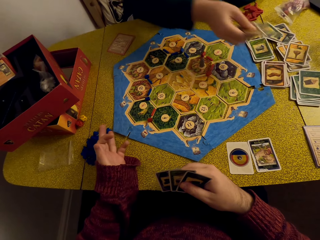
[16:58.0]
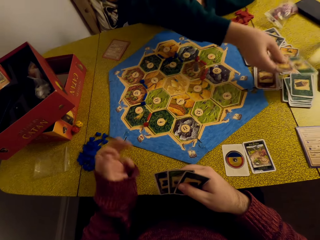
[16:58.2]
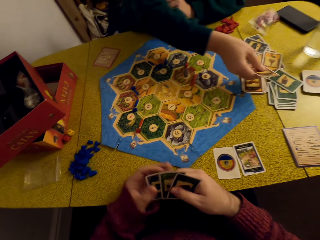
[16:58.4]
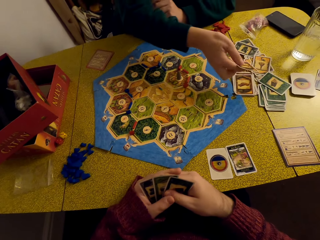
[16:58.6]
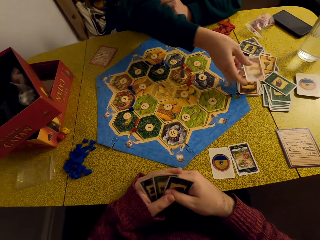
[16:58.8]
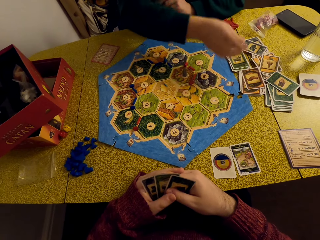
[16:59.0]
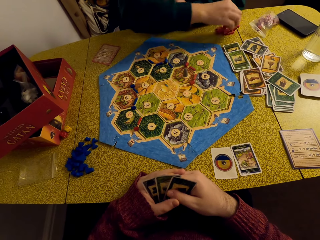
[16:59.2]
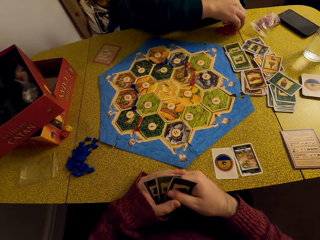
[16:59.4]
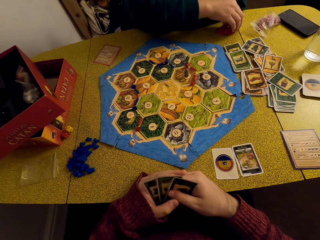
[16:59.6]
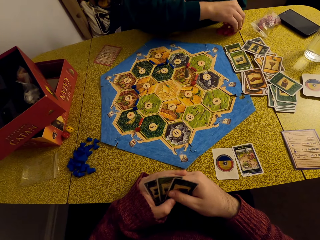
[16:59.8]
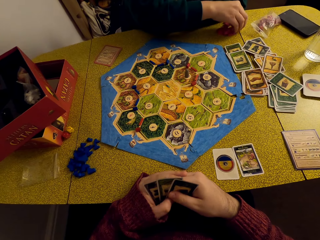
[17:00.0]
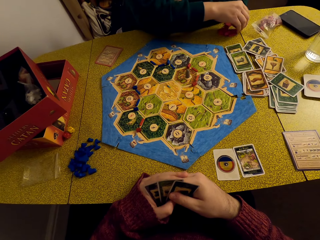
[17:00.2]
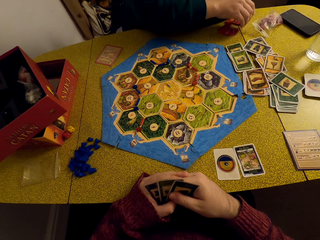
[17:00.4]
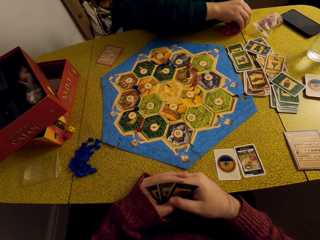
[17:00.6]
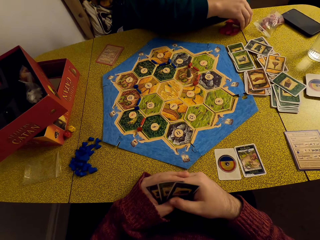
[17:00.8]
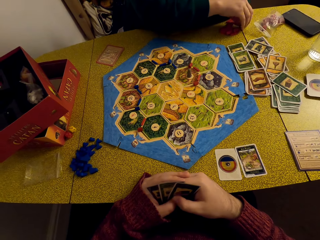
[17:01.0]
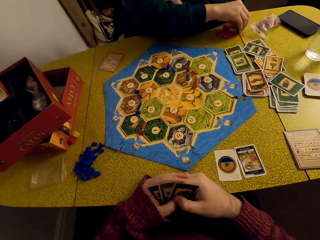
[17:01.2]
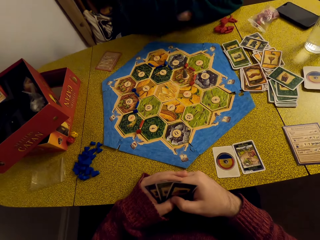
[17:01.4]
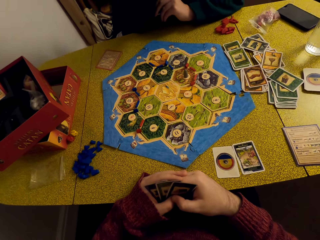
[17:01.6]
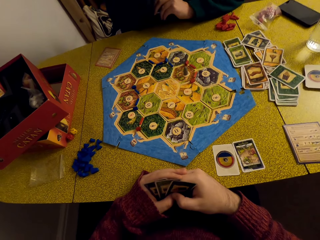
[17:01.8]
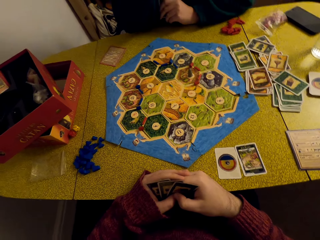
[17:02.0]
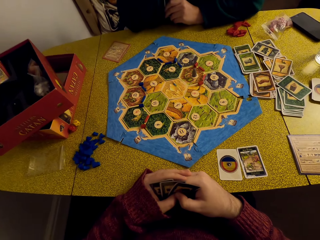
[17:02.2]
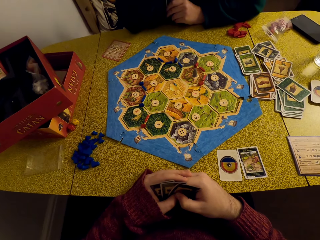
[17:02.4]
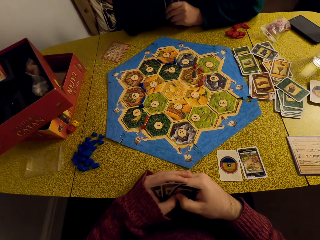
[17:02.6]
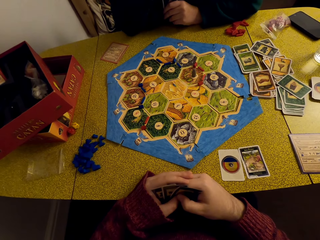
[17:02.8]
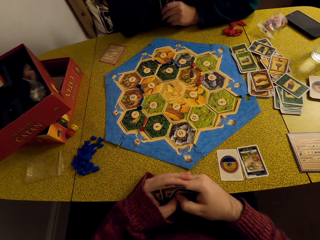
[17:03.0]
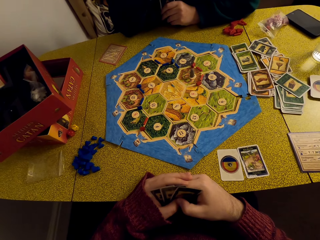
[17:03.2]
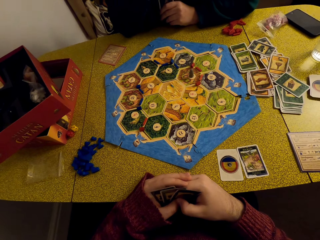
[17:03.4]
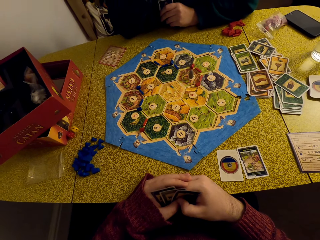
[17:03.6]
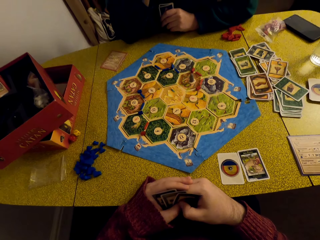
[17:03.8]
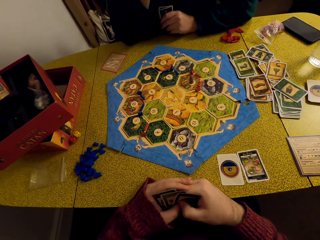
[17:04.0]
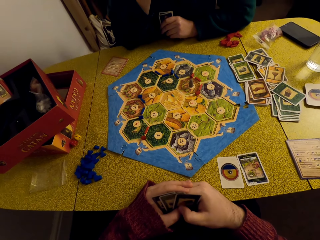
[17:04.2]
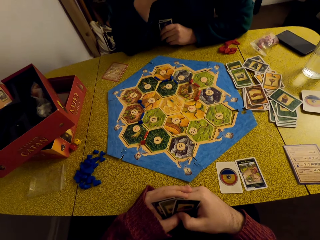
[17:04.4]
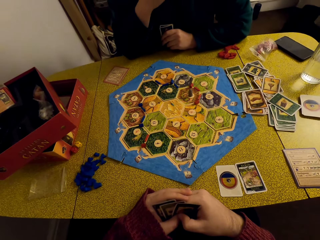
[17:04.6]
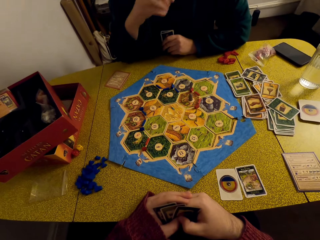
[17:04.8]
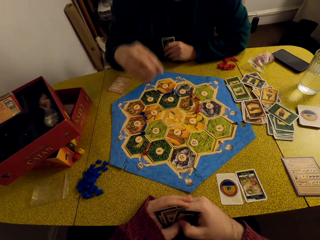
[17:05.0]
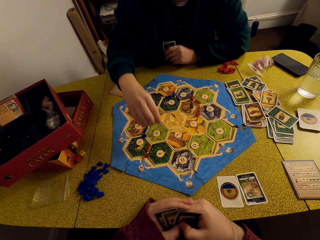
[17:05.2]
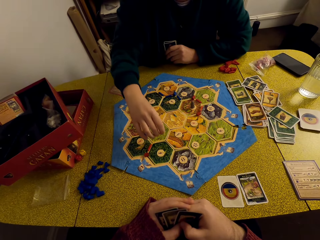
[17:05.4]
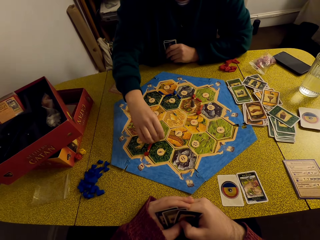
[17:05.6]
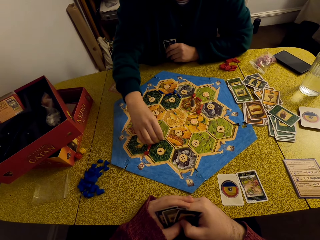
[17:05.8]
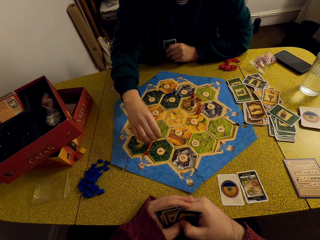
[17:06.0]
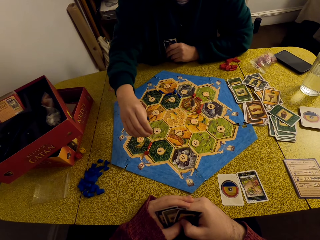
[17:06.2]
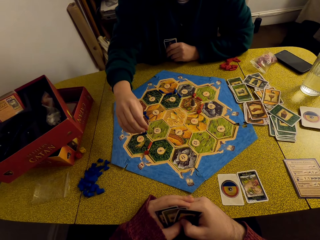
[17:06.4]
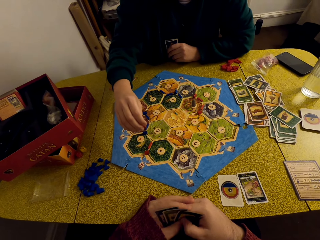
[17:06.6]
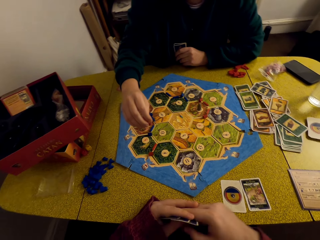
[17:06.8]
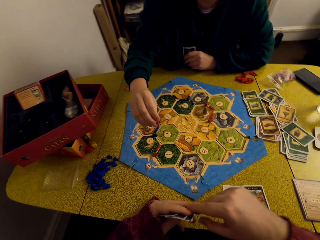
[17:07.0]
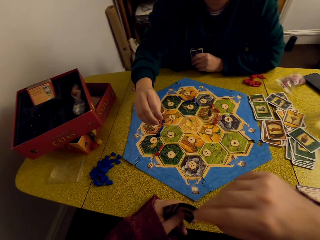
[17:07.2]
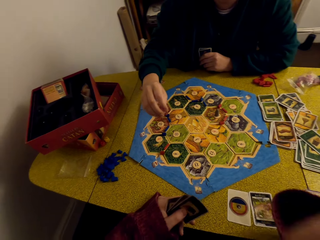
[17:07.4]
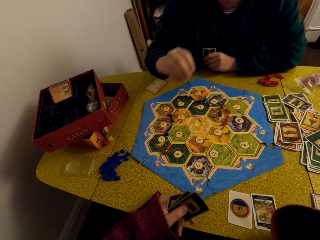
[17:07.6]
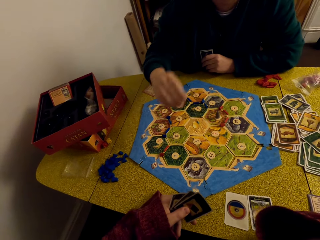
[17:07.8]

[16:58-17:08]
A woman places the cards on the decks on the table and picks up the game pieces. The camera wearer stares at the game board.

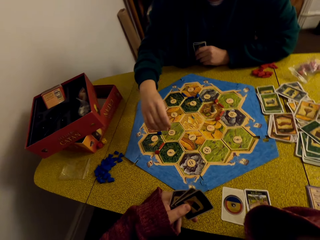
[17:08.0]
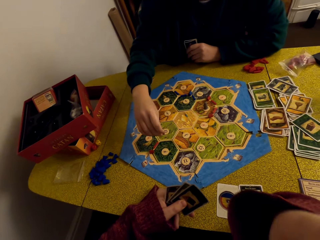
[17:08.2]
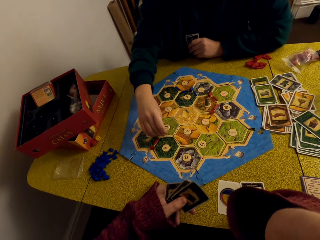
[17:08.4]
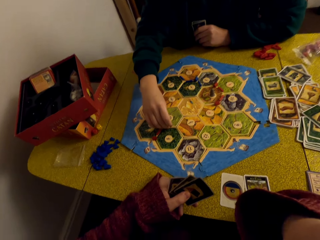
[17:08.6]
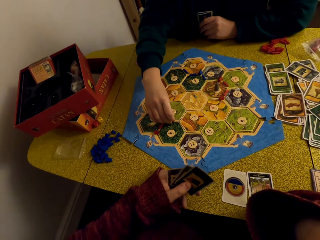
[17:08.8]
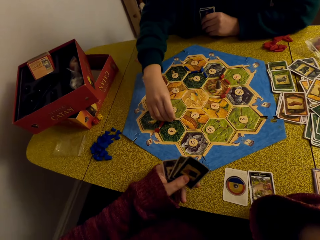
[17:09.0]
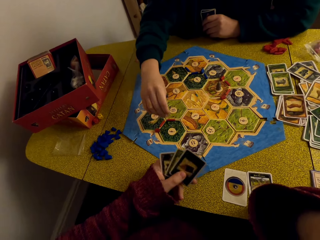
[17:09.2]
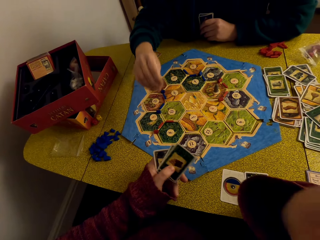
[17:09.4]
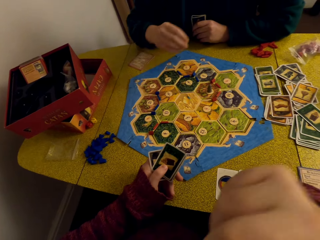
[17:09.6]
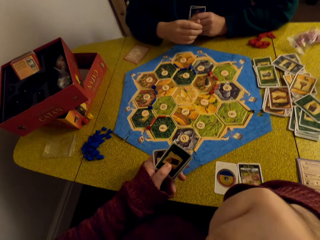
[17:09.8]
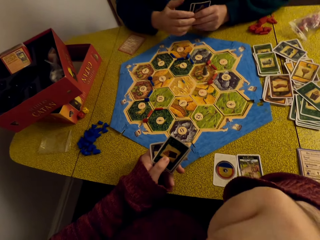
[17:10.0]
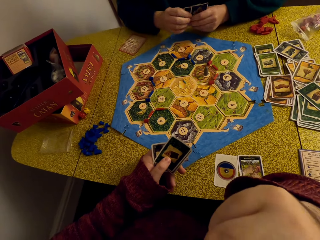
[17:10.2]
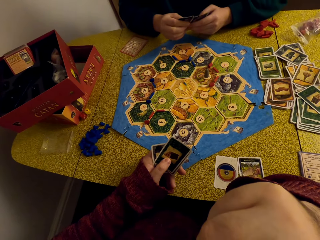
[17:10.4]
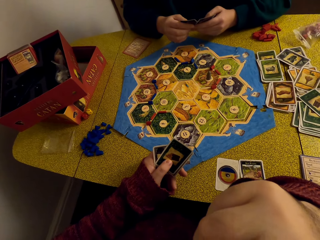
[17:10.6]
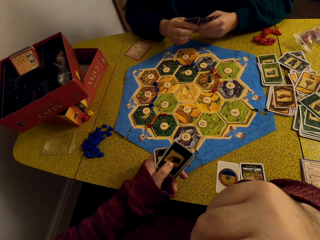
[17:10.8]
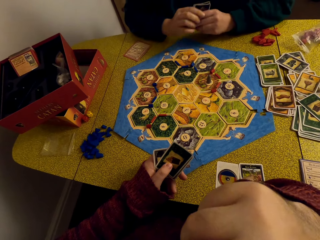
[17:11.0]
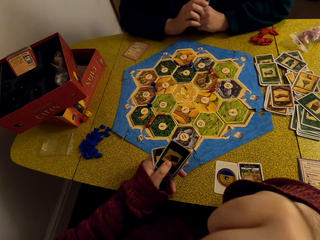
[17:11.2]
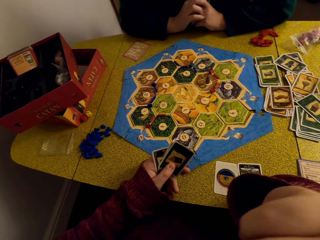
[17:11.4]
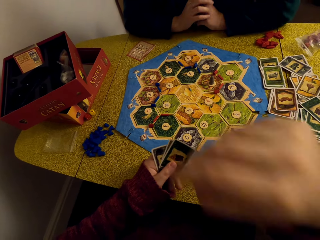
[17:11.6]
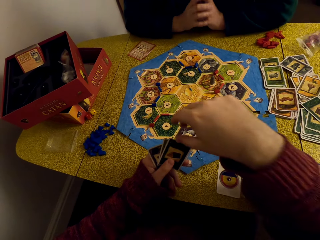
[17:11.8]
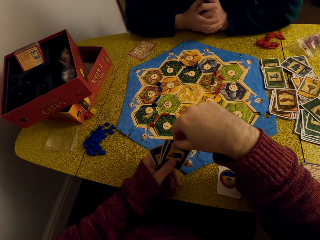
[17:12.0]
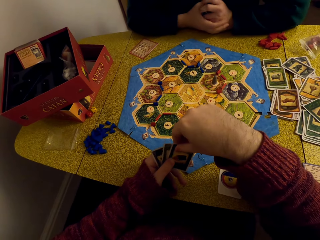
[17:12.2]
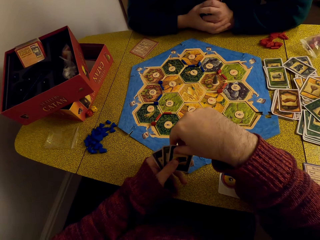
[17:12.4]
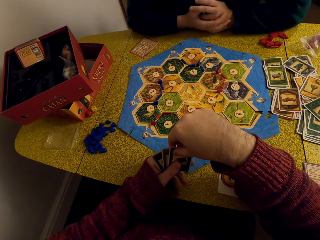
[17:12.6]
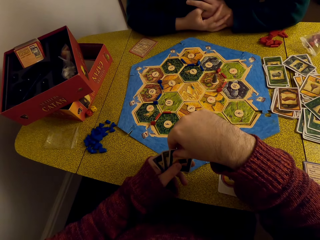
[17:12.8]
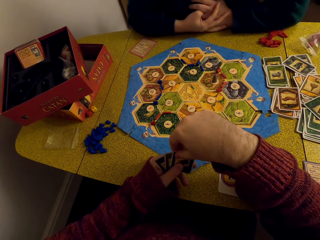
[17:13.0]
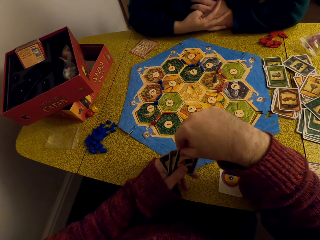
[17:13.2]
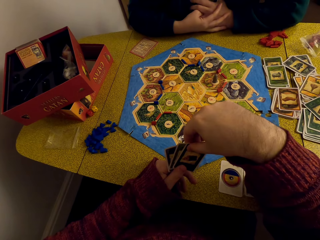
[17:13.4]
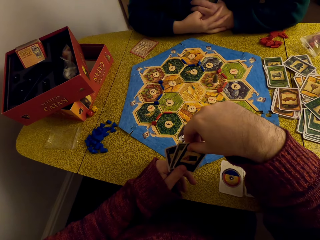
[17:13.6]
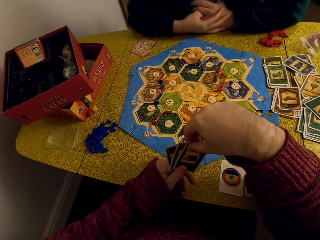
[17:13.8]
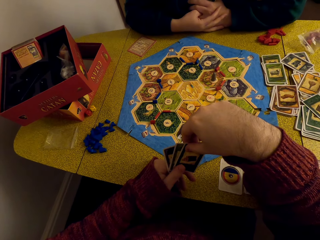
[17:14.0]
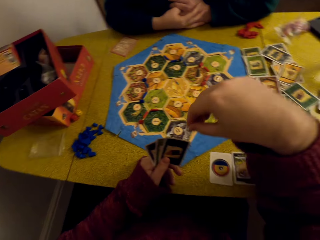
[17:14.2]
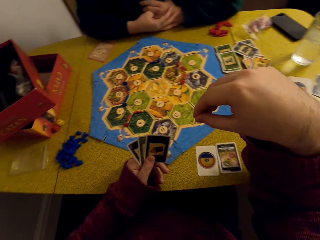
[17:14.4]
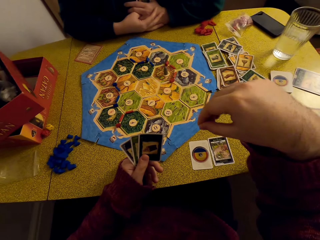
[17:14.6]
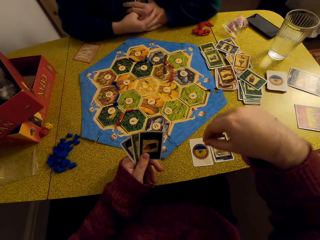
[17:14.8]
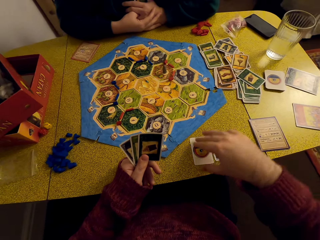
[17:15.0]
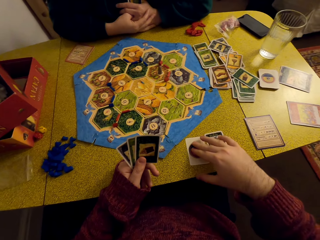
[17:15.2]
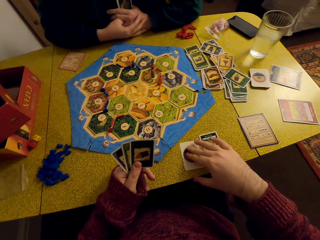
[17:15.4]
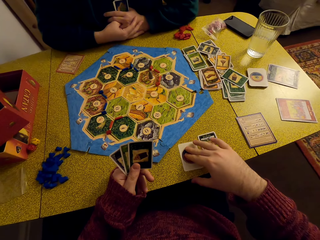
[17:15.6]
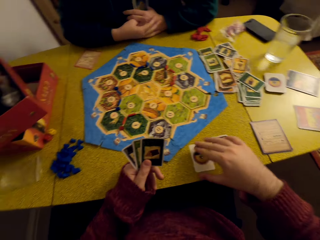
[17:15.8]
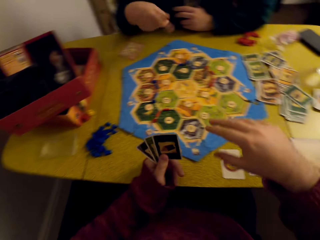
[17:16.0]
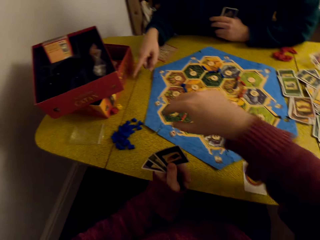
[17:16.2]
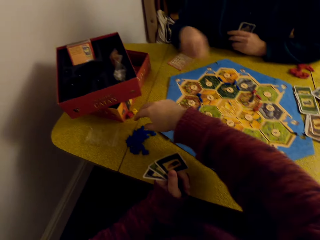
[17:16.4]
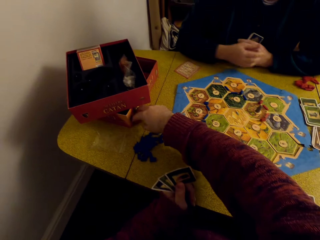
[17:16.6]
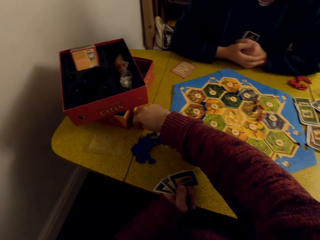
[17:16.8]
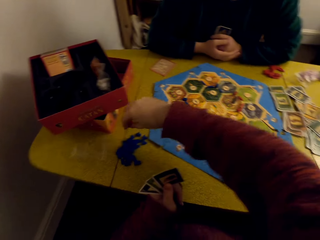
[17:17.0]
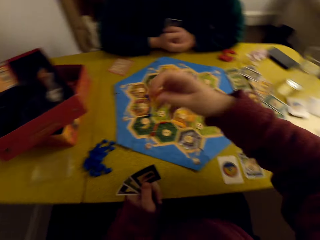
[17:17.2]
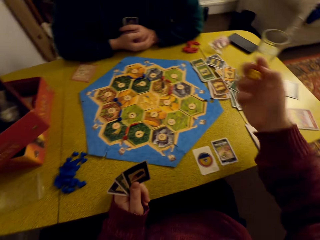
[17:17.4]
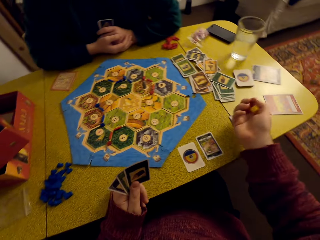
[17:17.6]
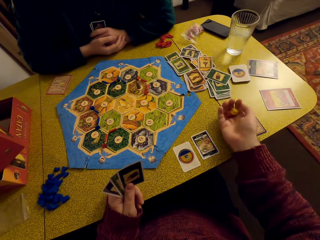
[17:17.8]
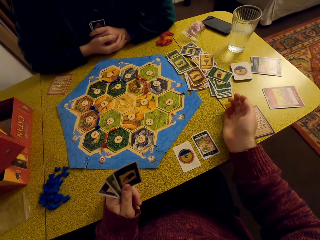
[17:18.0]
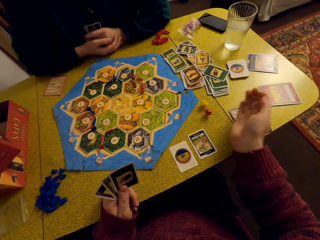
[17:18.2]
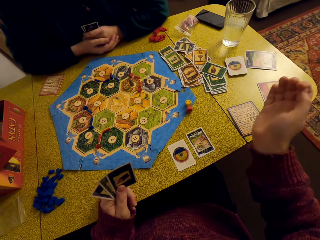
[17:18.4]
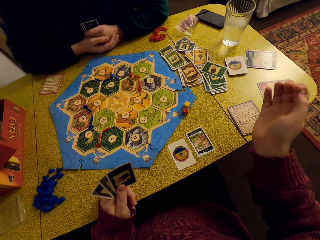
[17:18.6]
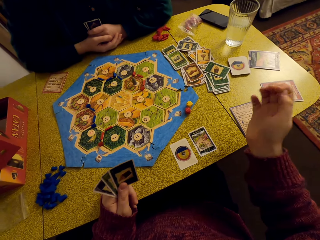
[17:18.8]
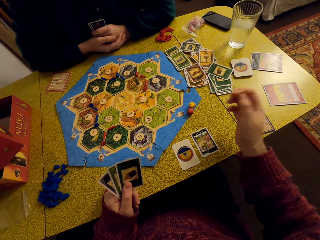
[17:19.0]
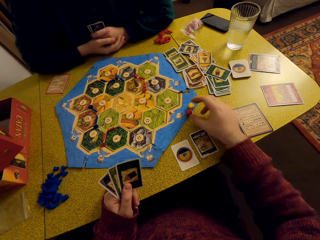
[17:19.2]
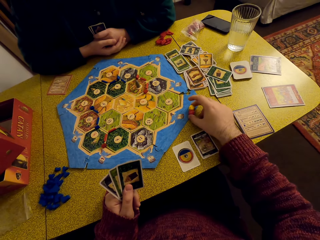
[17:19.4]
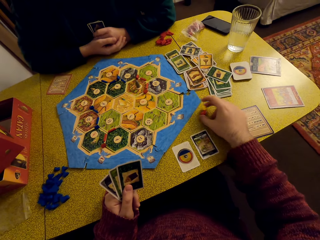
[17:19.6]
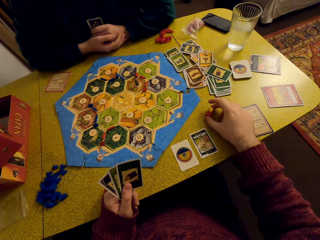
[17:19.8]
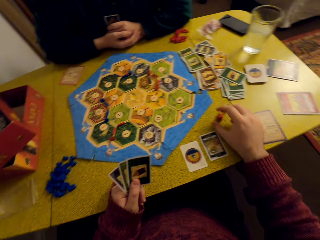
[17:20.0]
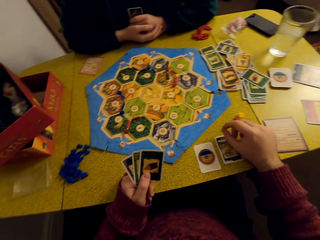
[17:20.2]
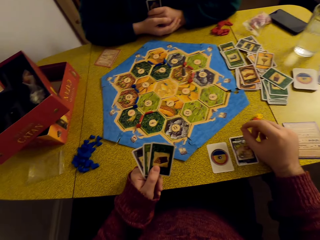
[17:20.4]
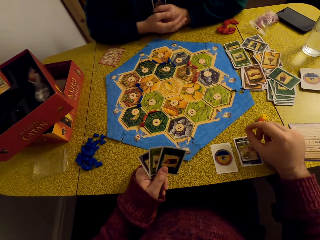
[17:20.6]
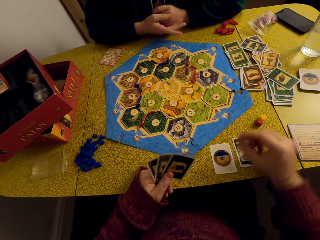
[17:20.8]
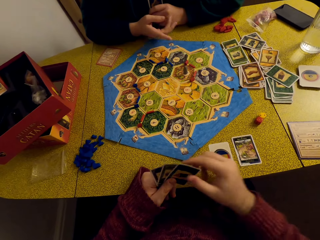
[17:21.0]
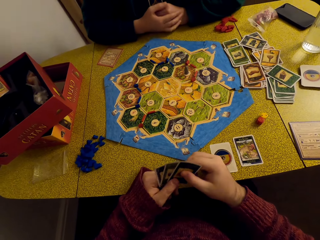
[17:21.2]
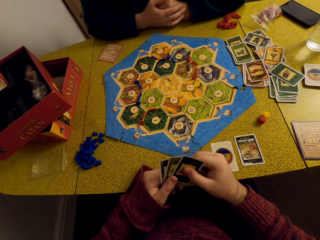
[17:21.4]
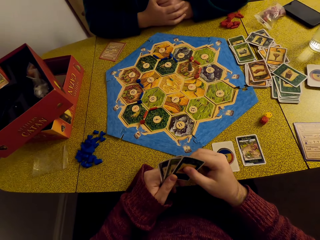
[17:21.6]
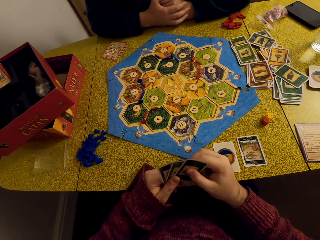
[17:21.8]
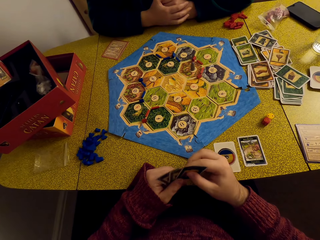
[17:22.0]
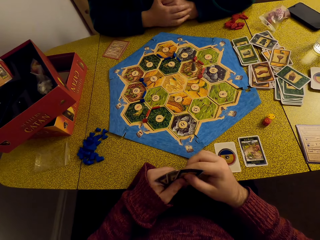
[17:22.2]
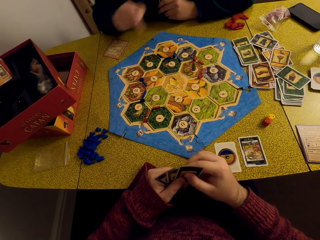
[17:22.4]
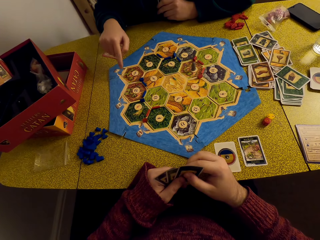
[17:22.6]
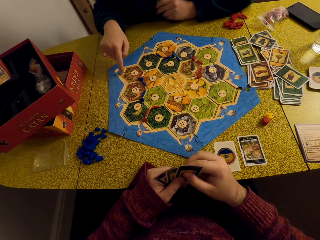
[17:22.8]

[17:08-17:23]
A woman places the piece on the game board. The camera wearer stares at the game board. The woman talks to the camera wearer. The camera wearer picks up the dice, rolls the dice, drops the dice on the table and moves the dice to the table. The woman talks to the camera wearer.
